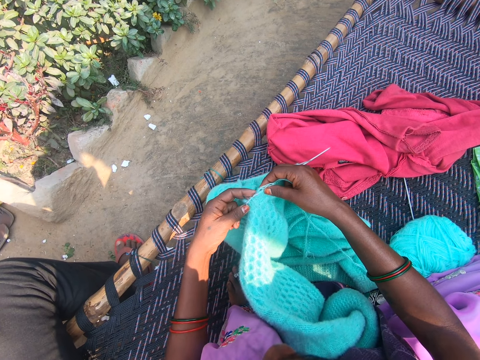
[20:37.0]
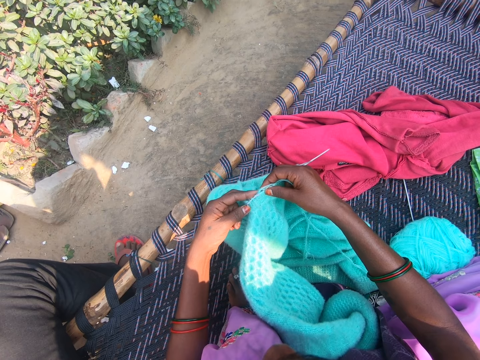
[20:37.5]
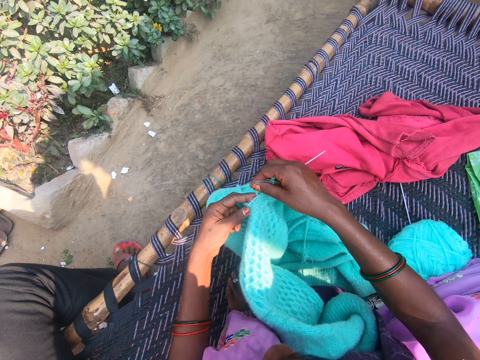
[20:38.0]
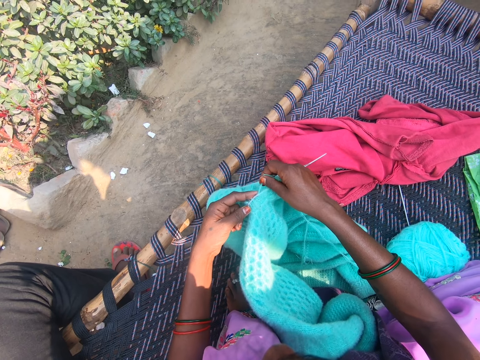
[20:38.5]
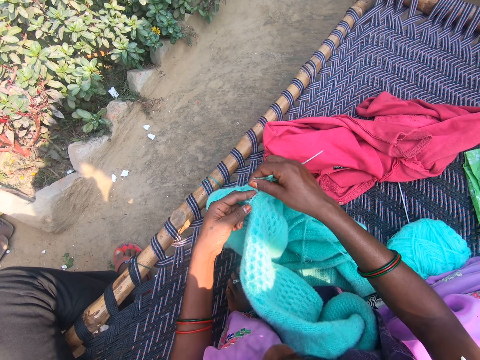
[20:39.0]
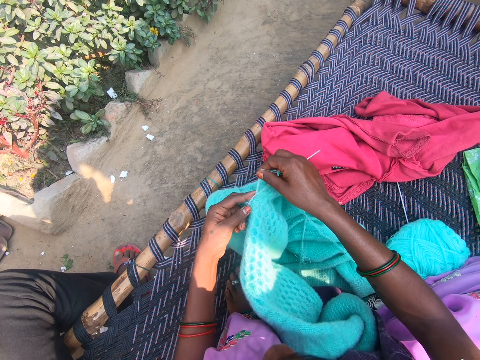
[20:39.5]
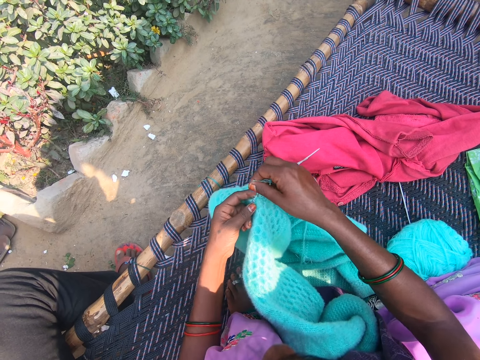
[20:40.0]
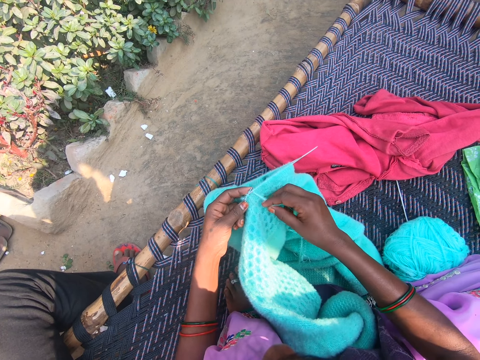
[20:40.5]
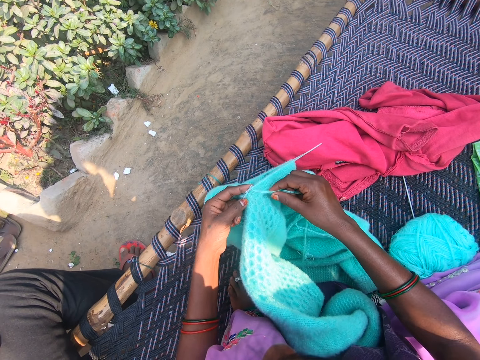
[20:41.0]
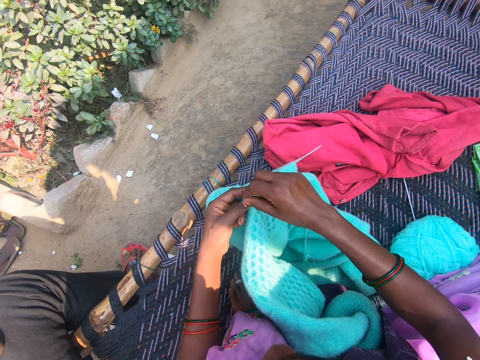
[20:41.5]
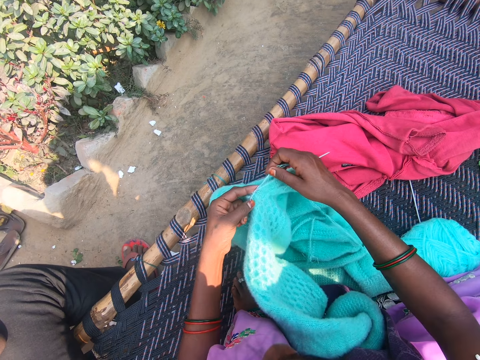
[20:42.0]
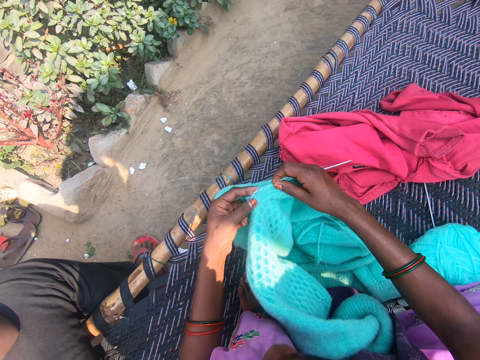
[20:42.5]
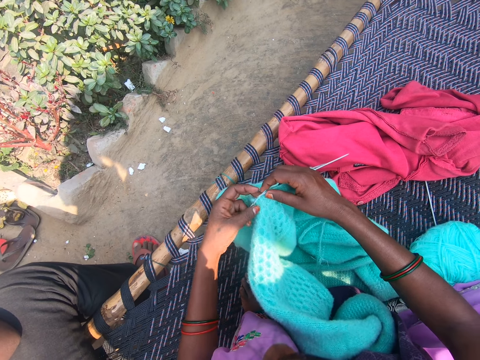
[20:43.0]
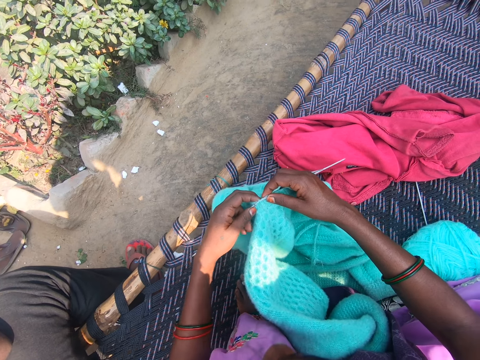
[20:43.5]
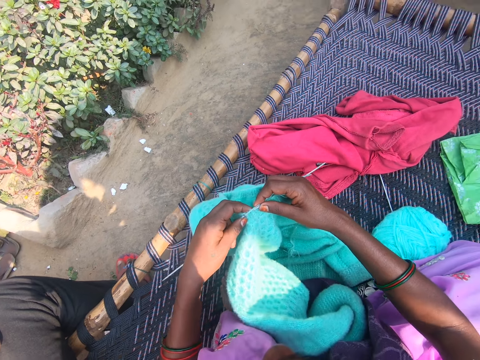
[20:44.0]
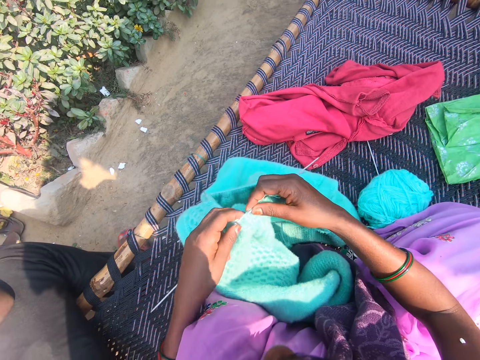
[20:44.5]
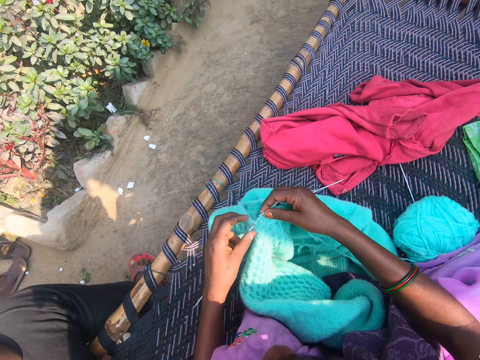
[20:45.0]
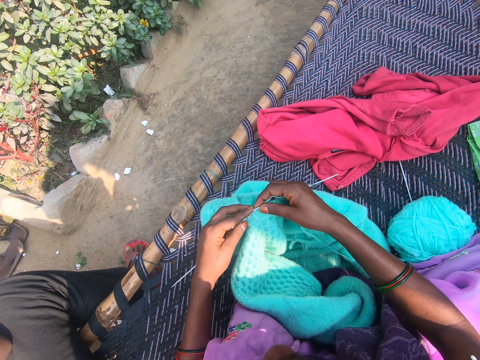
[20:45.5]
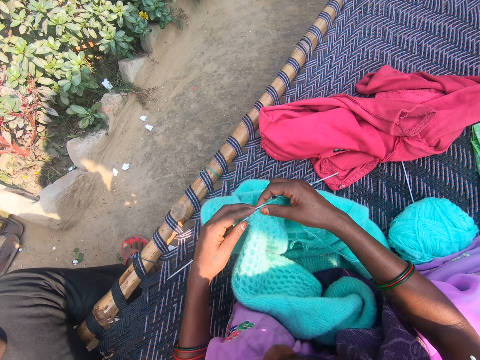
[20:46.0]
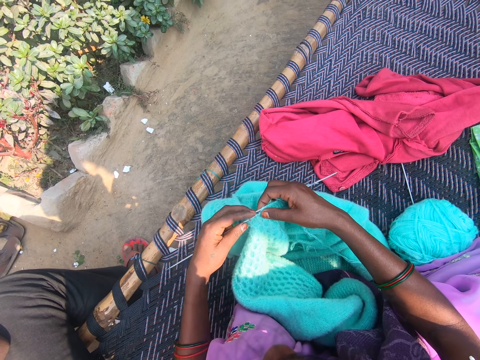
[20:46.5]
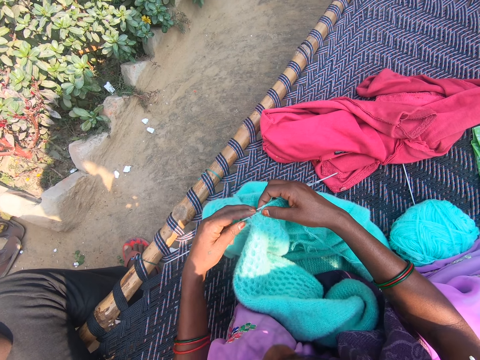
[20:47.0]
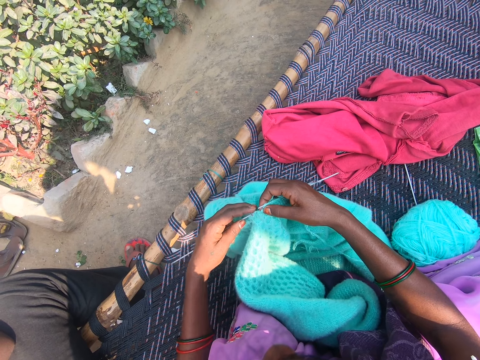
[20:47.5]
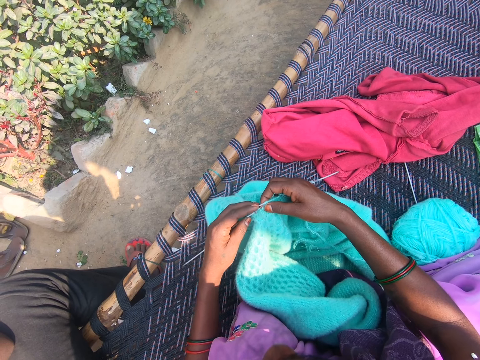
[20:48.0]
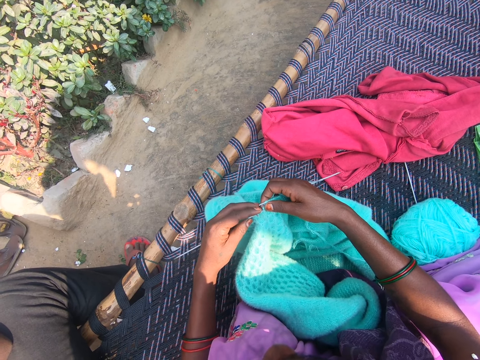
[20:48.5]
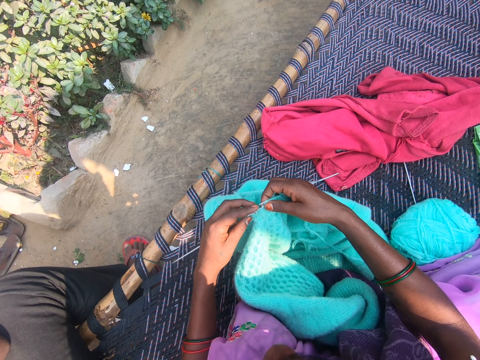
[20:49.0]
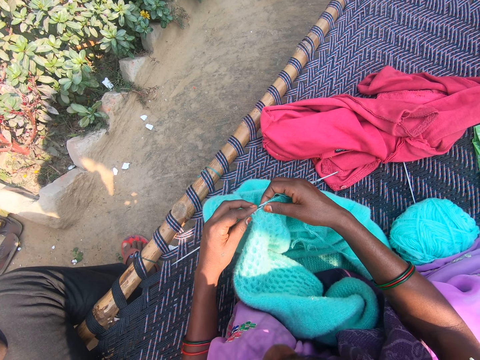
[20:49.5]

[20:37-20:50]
The camera wearer knits the sweater.

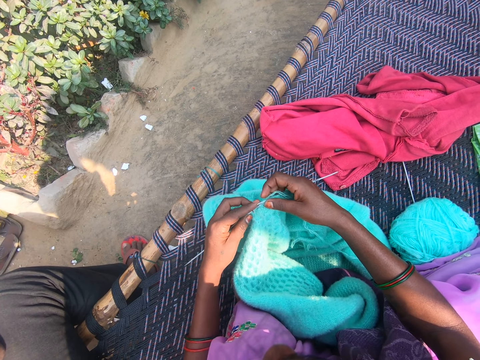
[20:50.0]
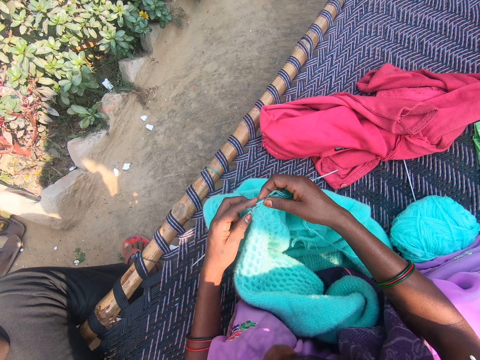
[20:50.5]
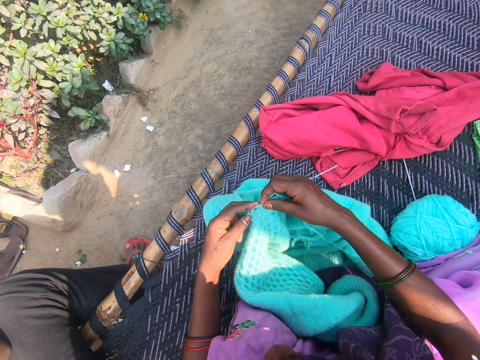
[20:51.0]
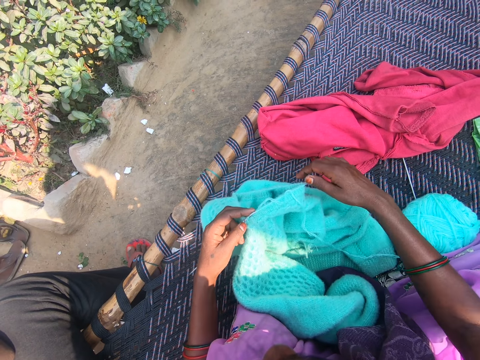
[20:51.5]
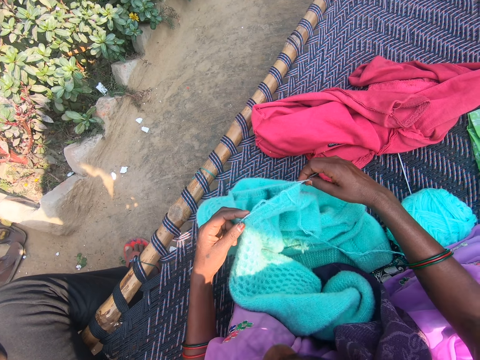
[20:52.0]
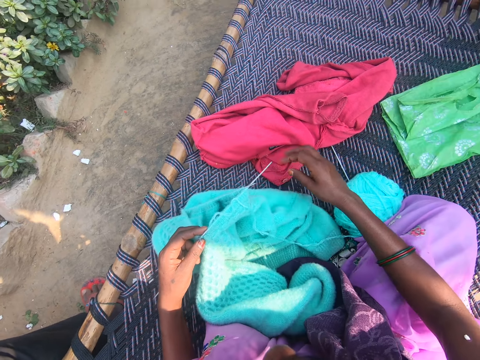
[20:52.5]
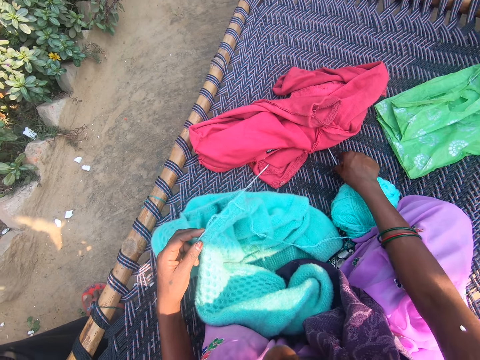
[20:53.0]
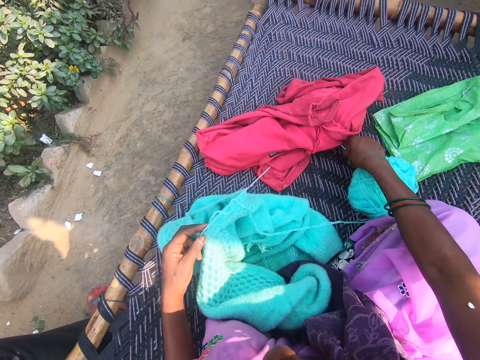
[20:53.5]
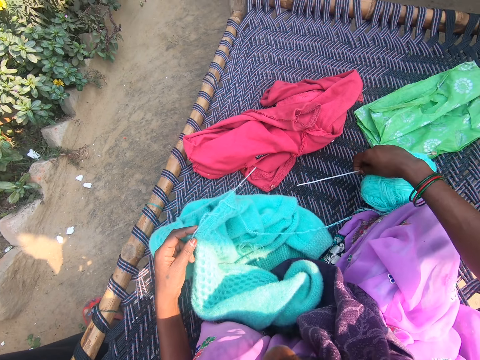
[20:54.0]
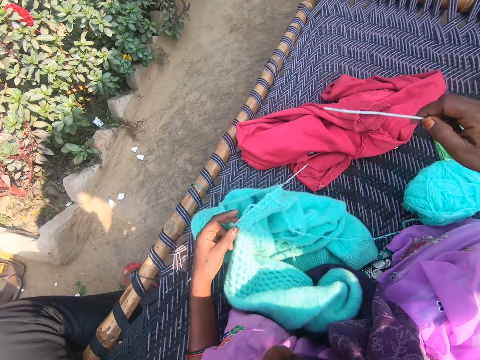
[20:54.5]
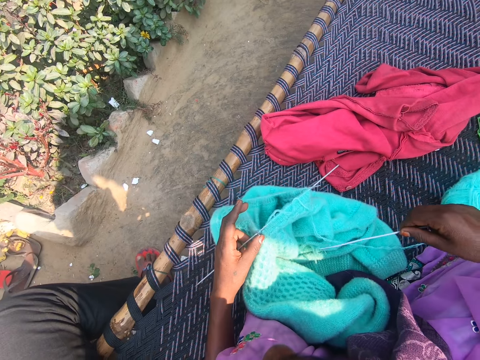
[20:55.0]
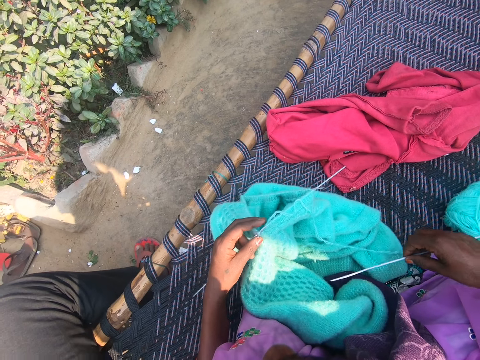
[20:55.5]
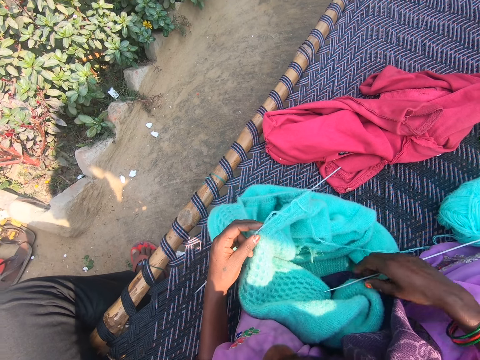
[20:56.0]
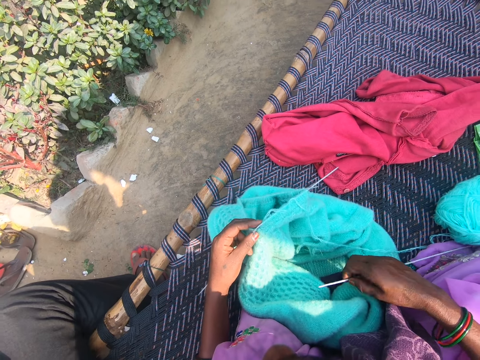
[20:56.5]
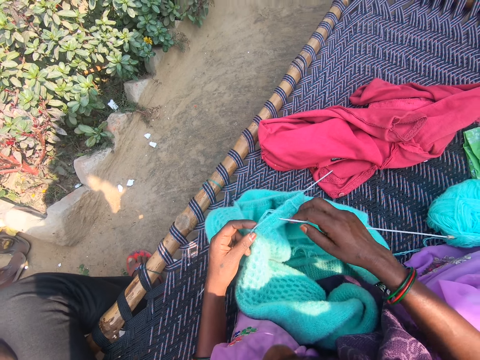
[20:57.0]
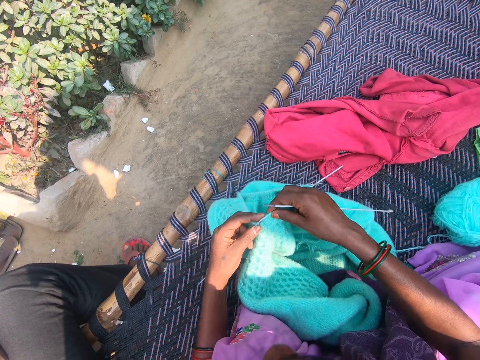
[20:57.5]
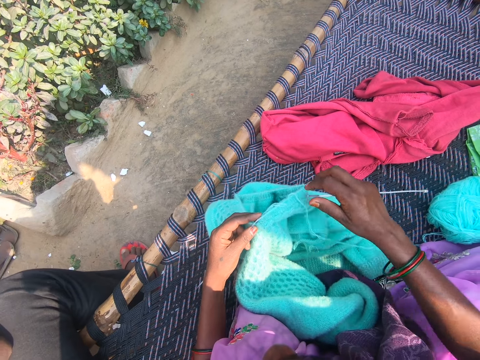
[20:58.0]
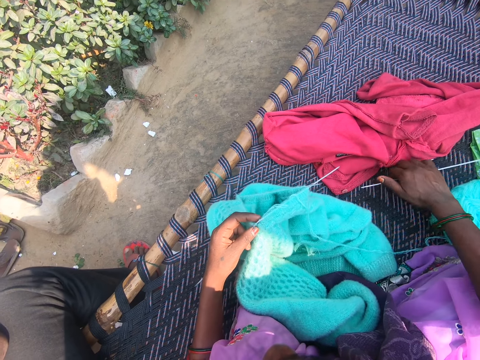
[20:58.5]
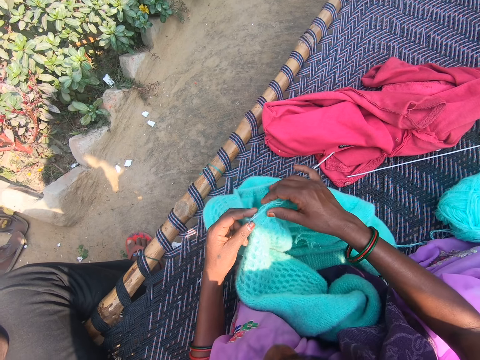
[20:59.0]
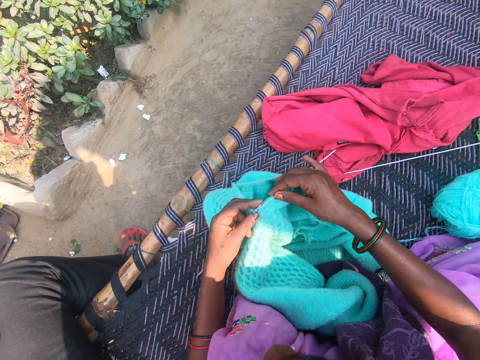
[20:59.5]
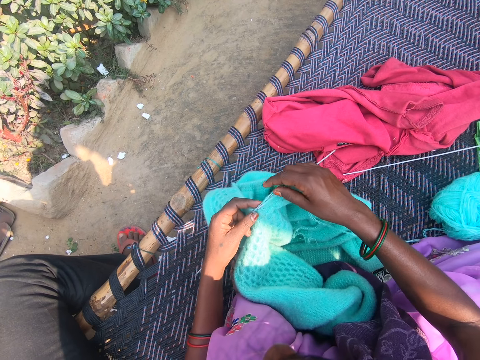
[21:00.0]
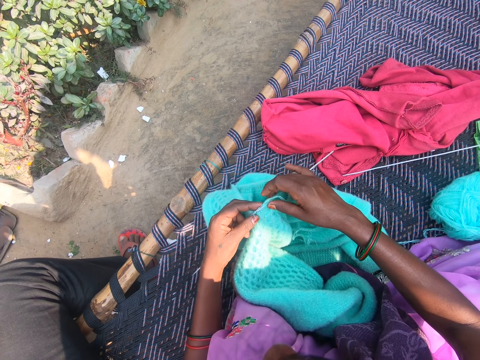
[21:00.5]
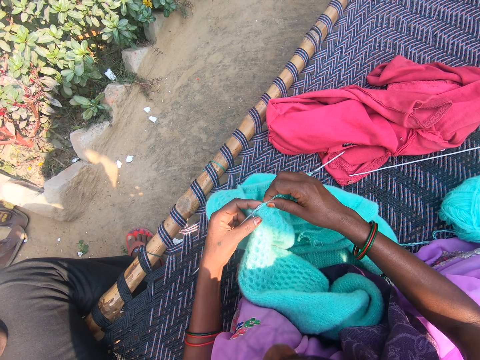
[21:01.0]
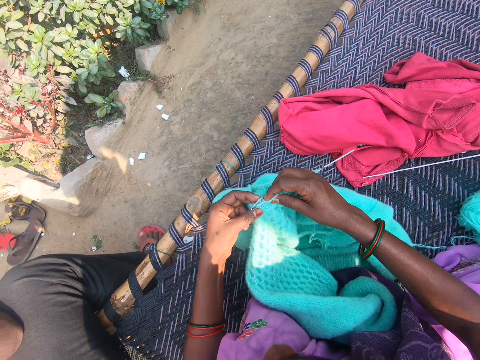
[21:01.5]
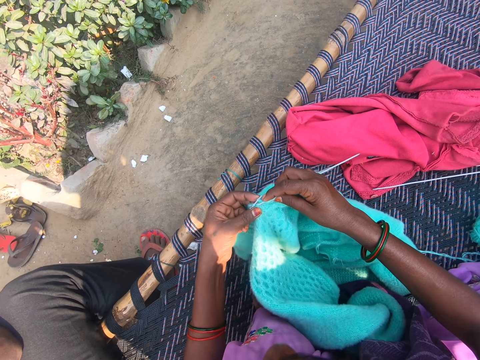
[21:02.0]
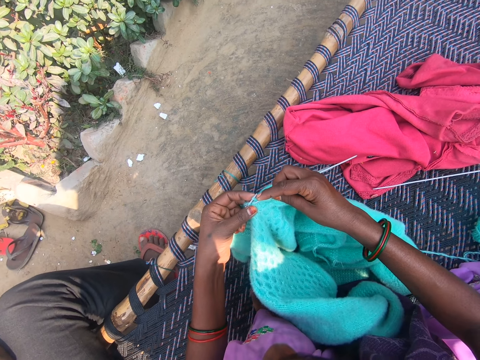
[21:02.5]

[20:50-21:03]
The camera wearer picks up a knitting pin from the woven bench with her right hand. She drops the knitting pin. She knits the fabric.
